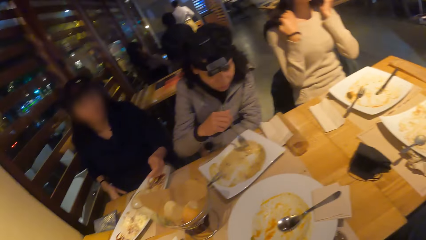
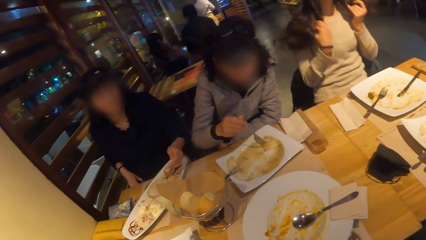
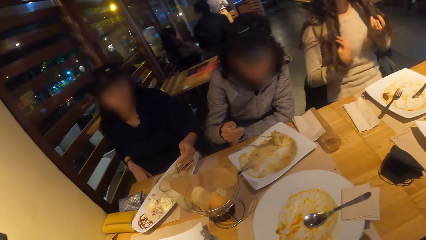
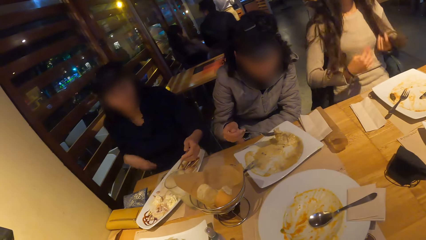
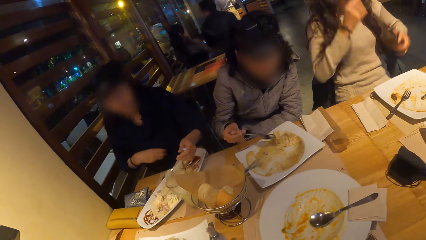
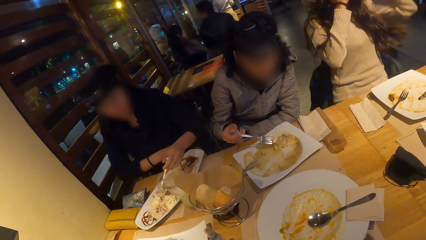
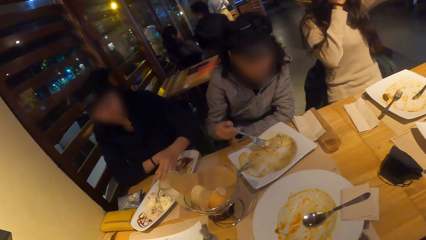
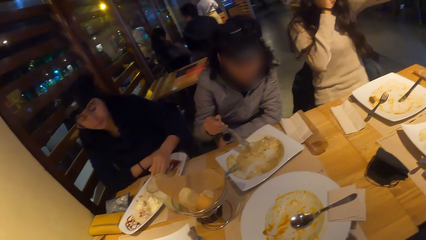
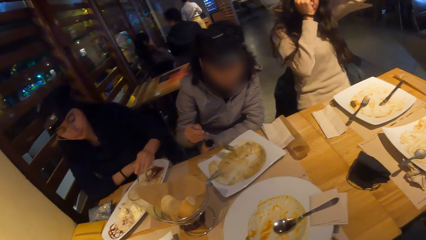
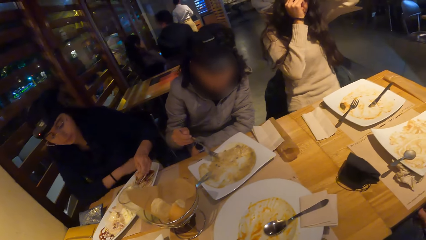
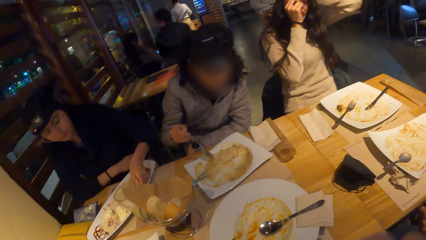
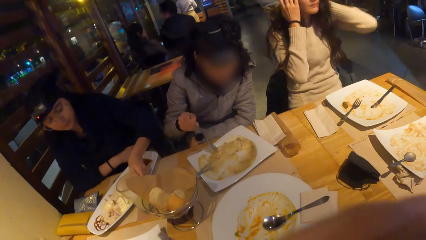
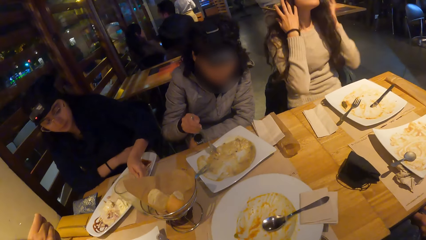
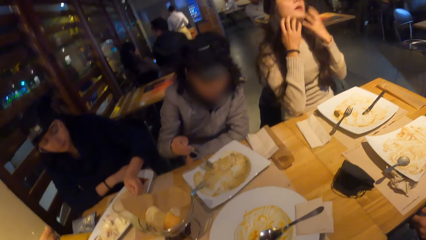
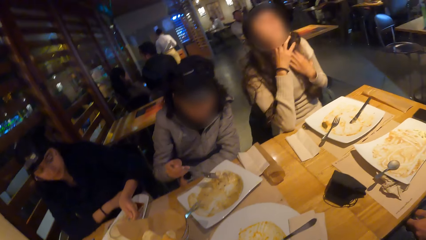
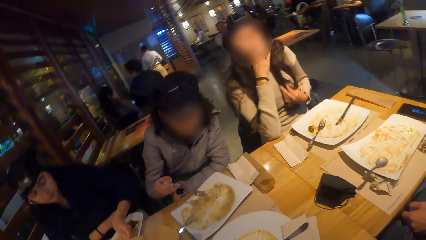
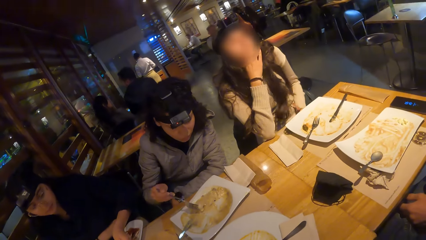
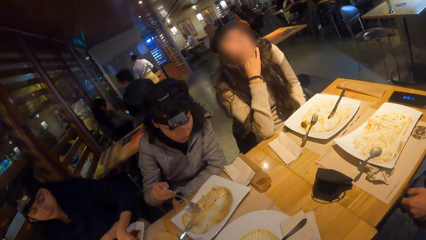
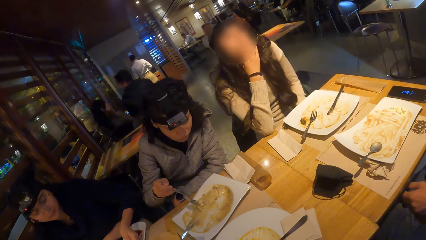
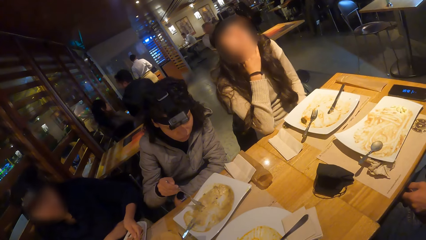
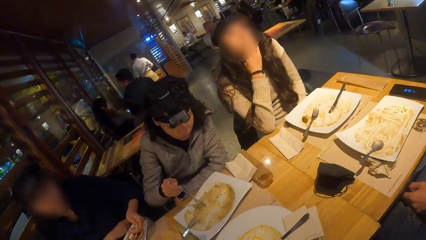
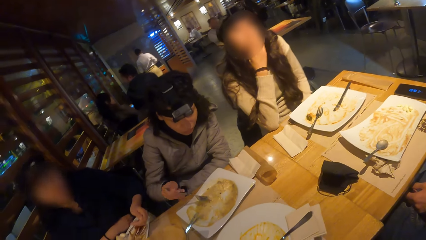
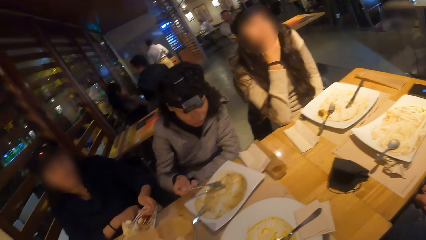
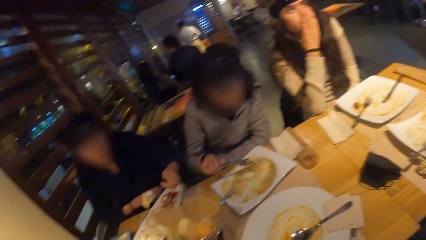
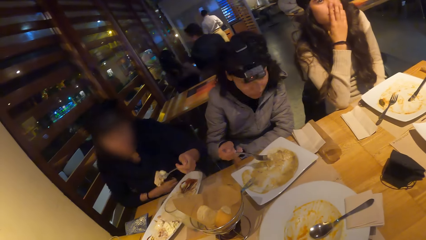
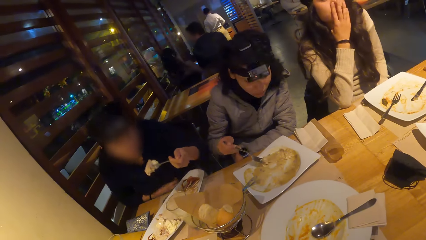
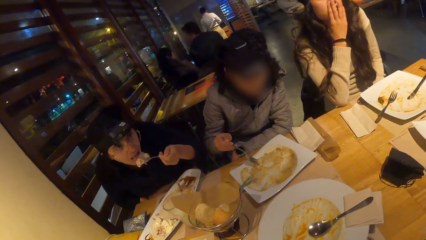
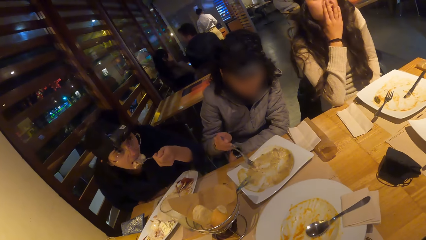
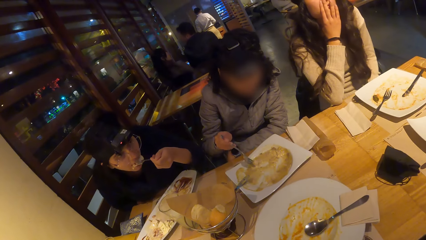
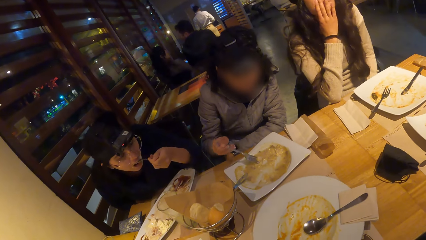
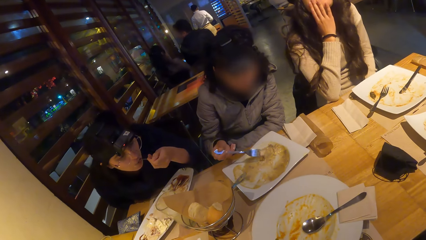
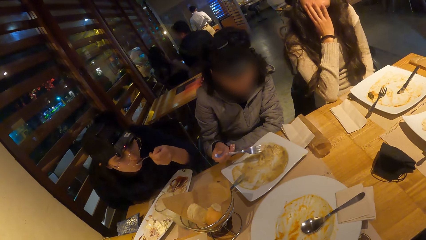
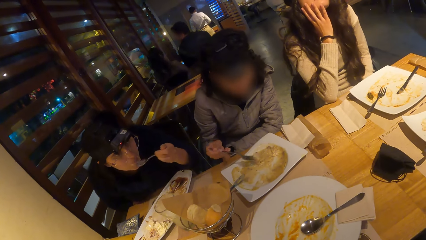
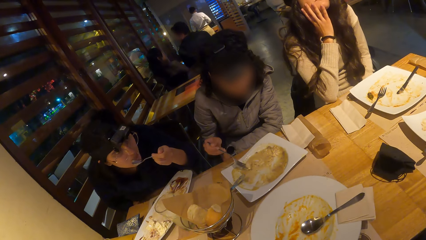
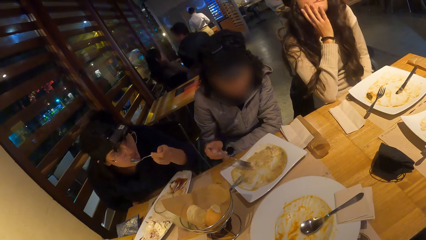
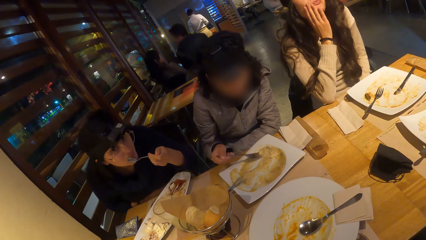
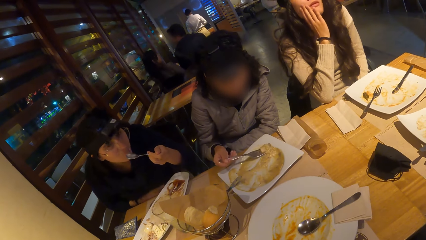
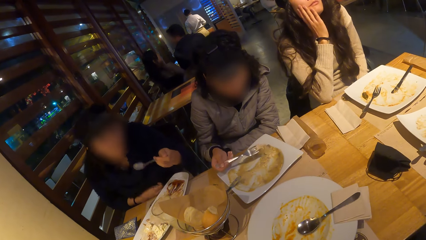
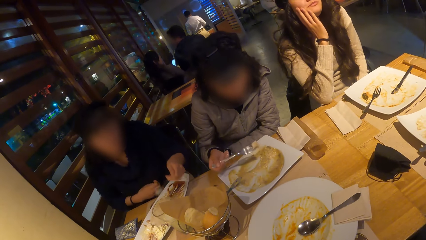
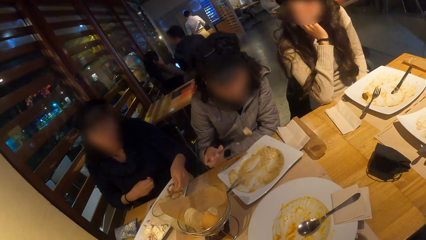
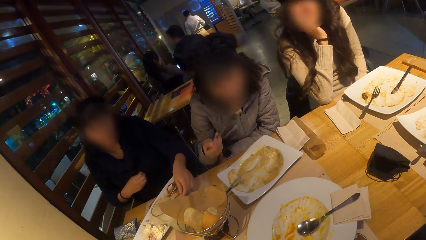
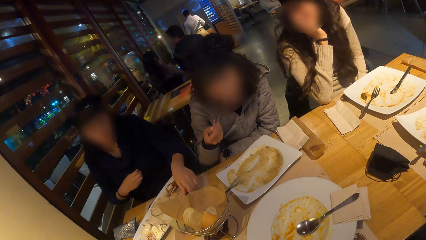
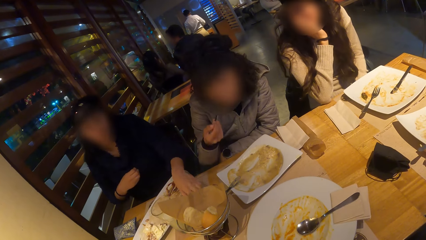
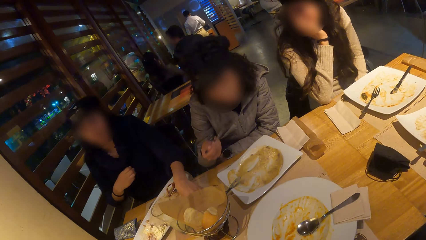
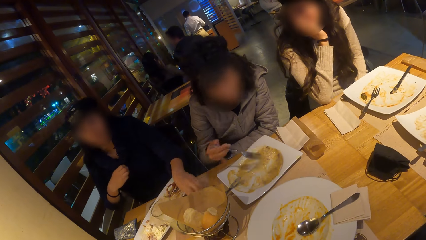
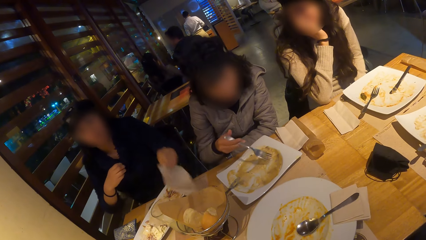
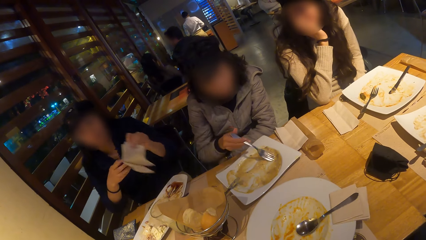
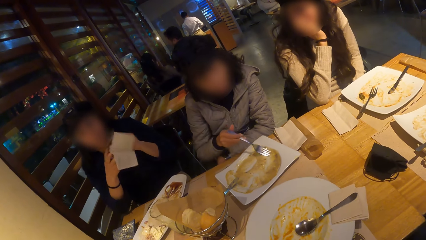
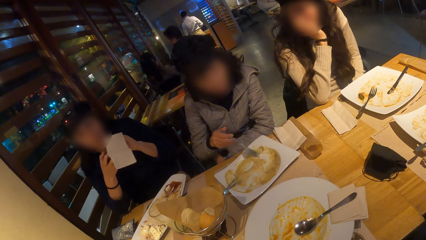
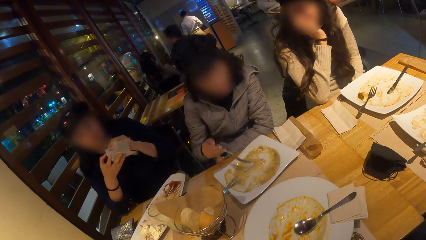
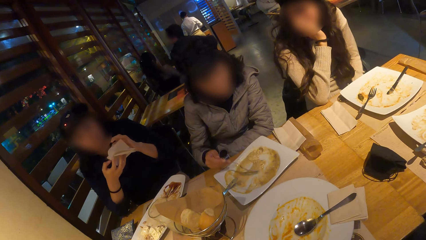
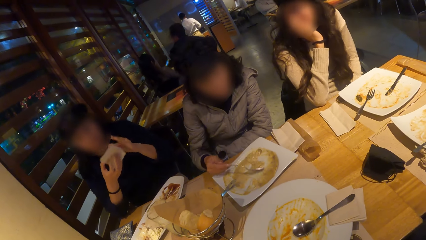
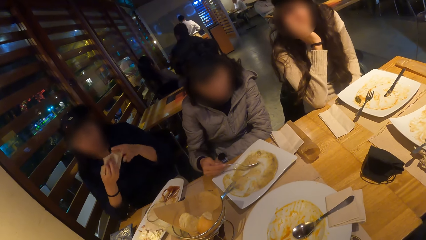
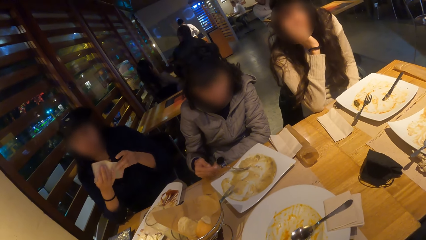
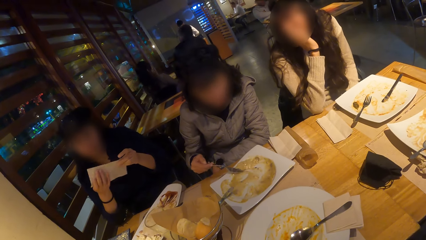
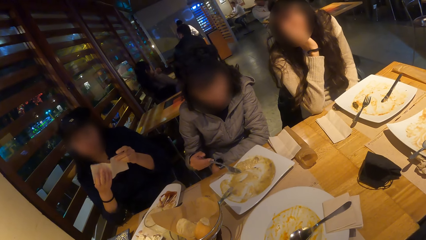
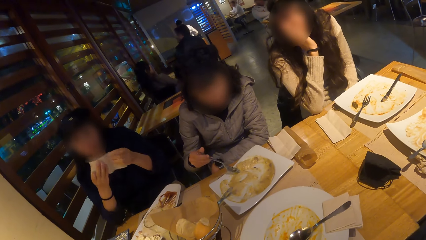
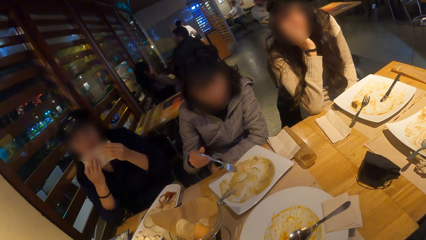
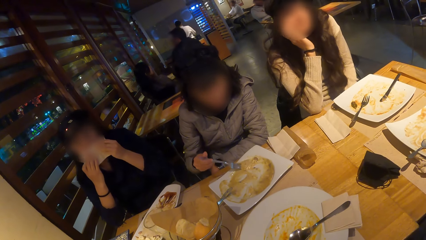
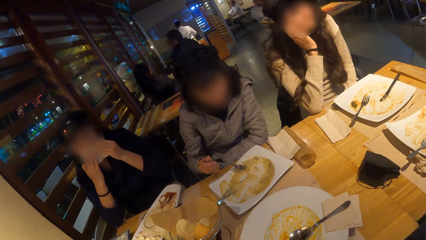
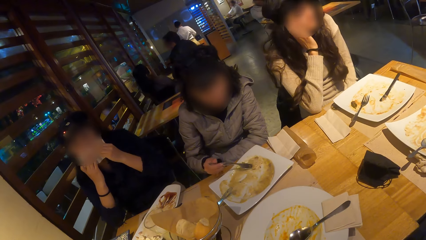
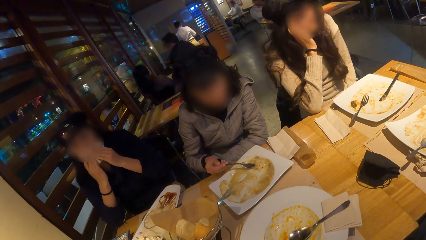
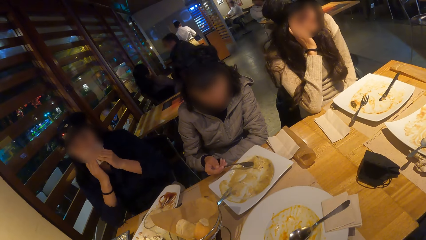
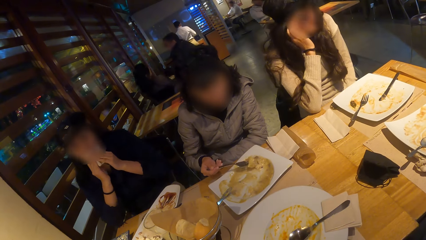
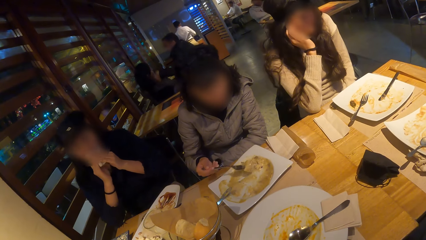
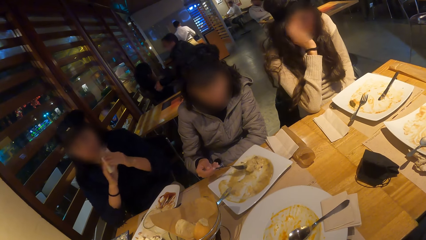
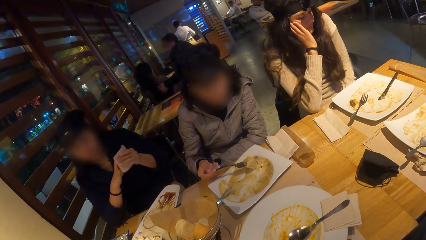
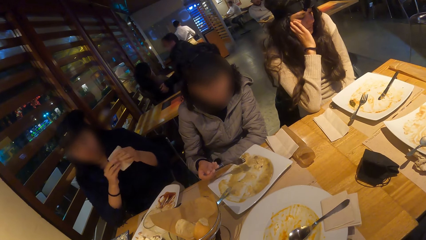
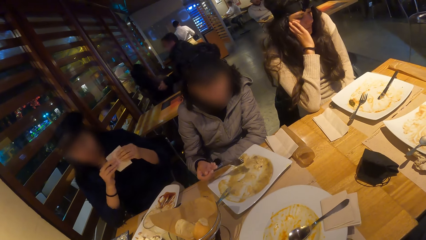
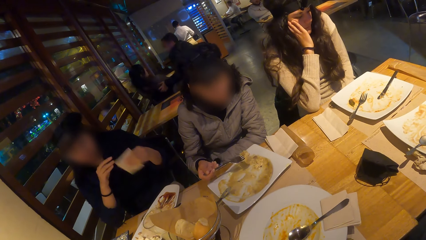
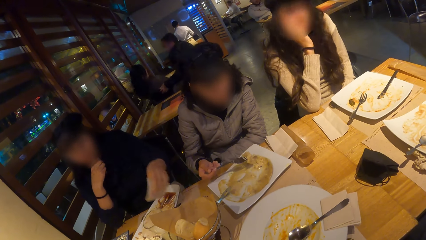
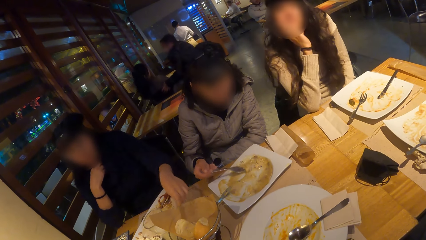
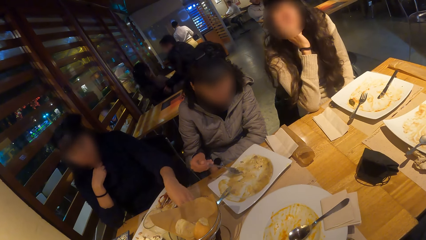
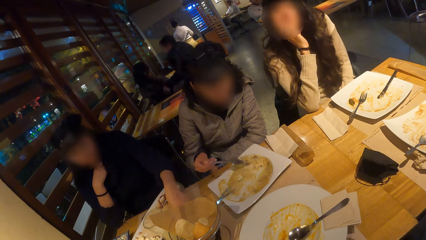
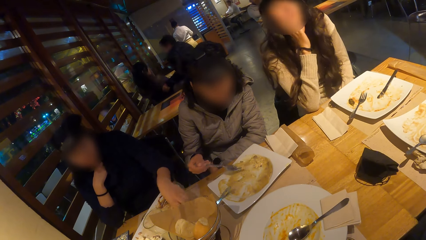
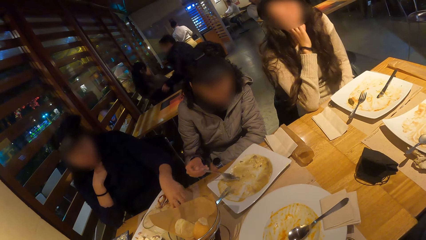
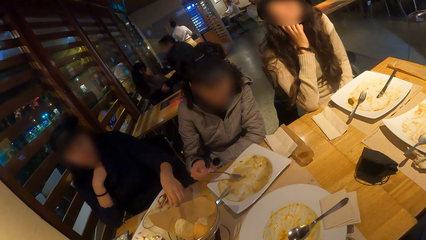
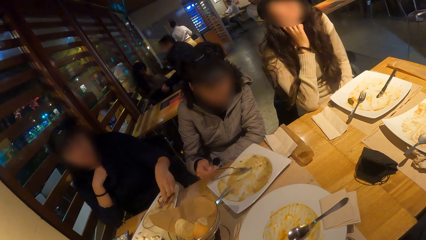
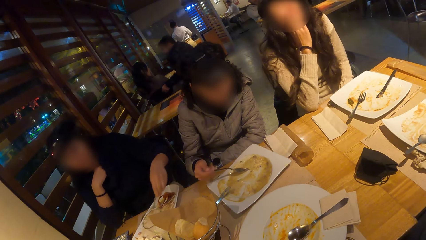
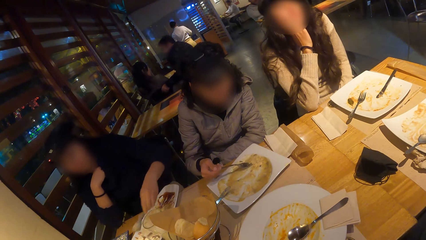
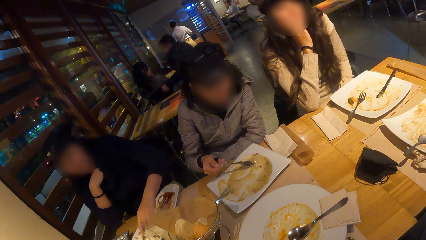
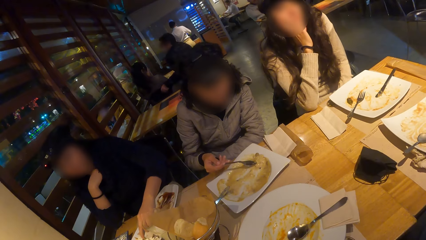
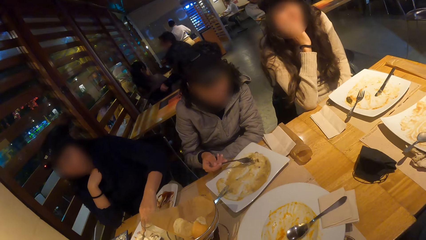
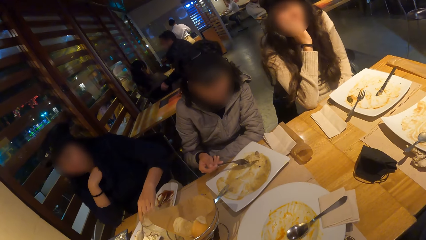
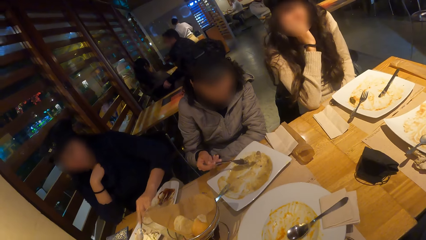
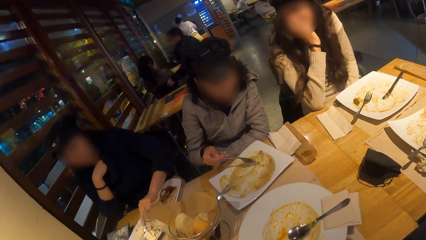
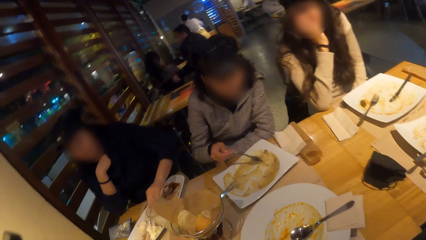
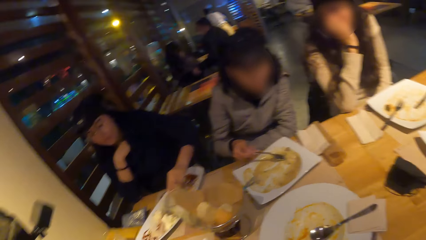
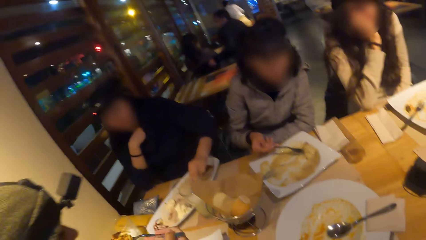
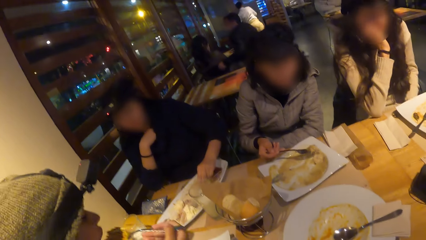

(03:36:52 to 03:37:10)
A woman takes the food with the spoon. Another woman eats the food. The second woman places her spoon on the table with her left hand, picks up a serviette paper from the table with her left hand, and holds the serviette paper with her right hand. The second woman cleans her mouth with the serviette paper in her hands and places the serviette paper on the table with her left hand. The second woman picks up her spoon with her left hand and gathers food from her plate with the spoon in her left hand.
